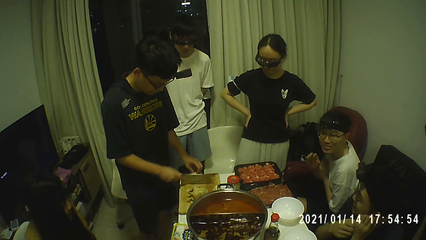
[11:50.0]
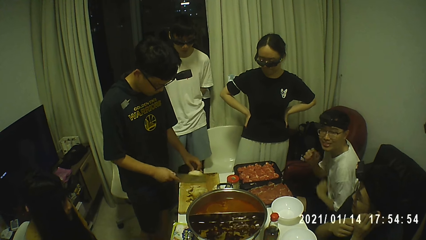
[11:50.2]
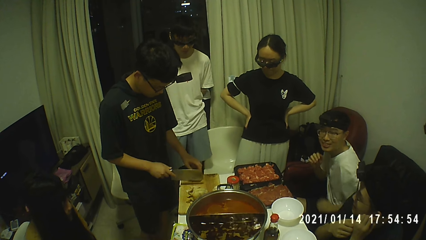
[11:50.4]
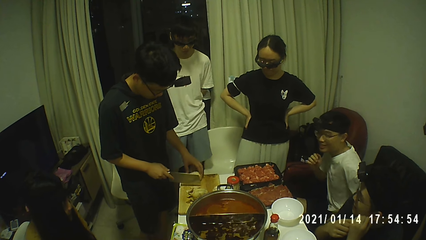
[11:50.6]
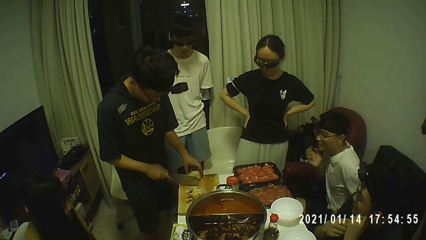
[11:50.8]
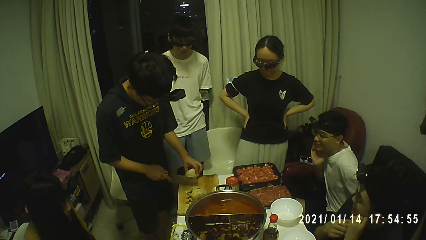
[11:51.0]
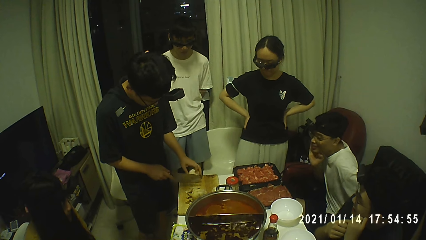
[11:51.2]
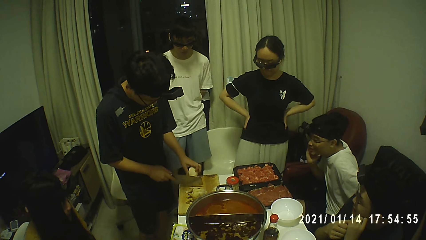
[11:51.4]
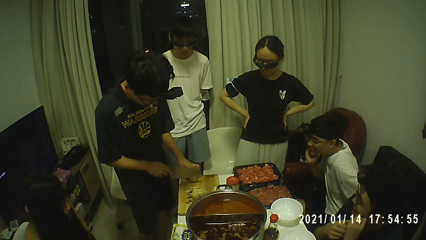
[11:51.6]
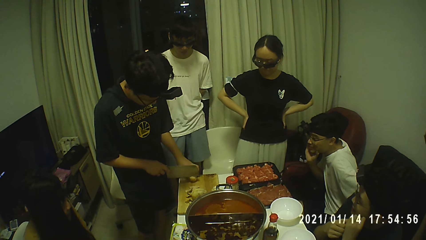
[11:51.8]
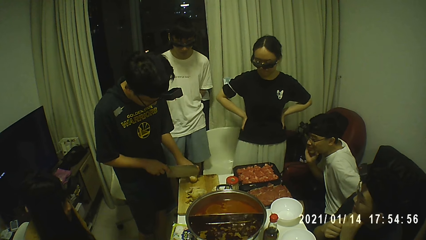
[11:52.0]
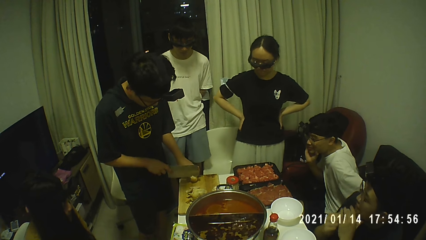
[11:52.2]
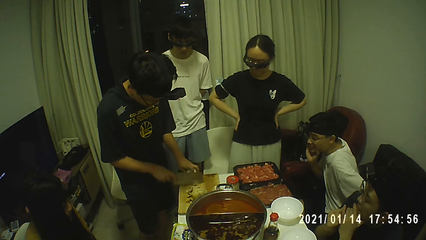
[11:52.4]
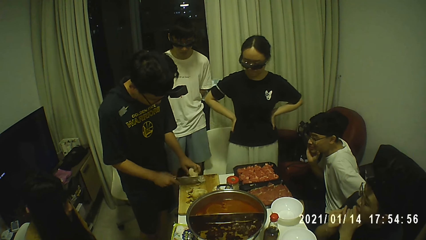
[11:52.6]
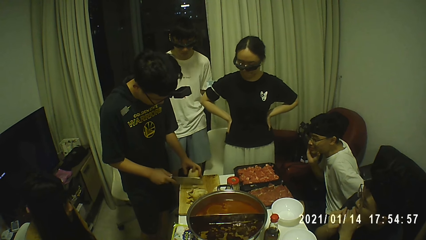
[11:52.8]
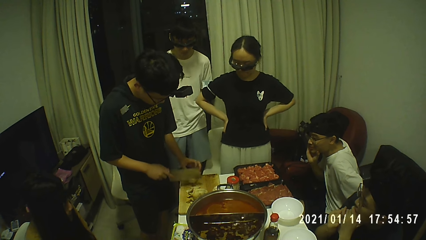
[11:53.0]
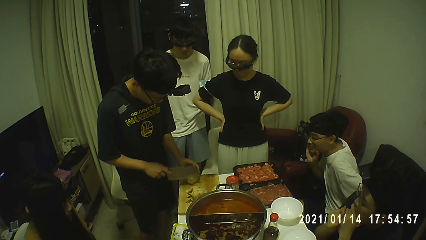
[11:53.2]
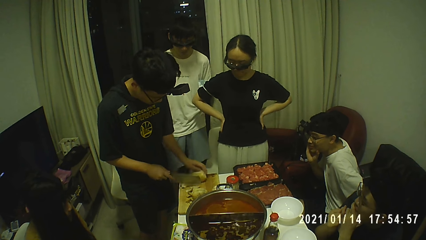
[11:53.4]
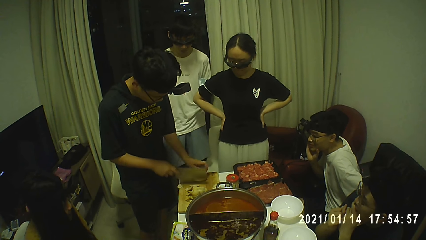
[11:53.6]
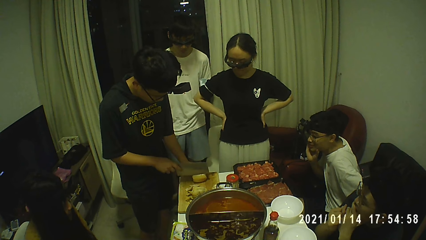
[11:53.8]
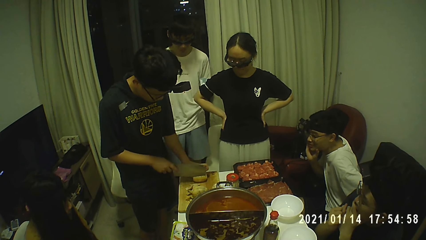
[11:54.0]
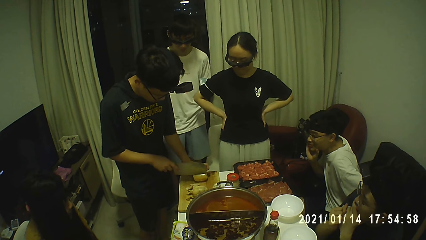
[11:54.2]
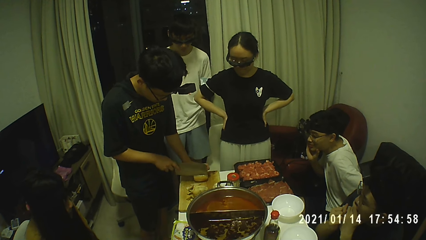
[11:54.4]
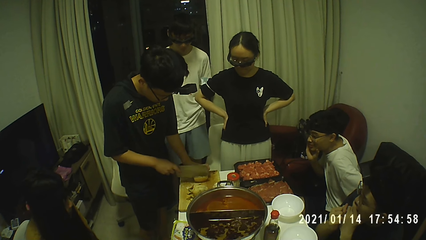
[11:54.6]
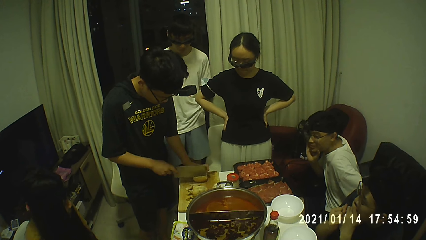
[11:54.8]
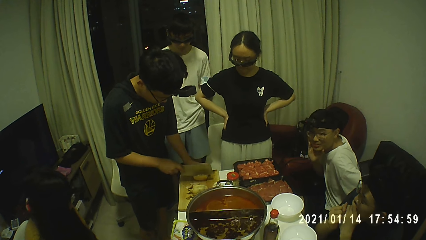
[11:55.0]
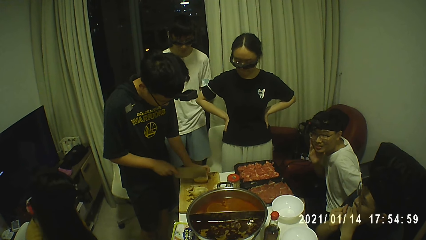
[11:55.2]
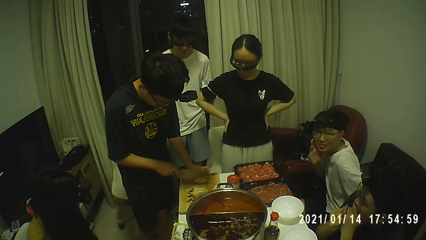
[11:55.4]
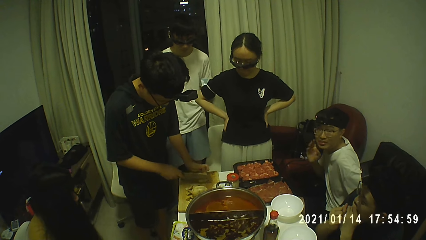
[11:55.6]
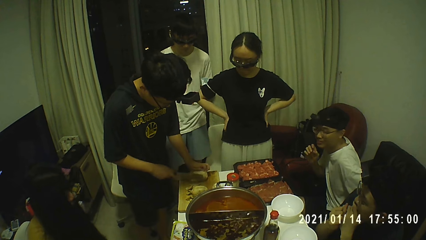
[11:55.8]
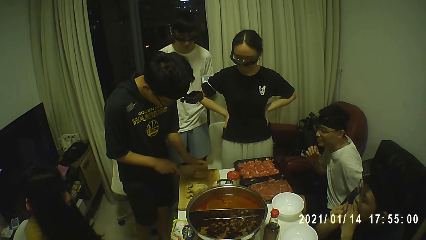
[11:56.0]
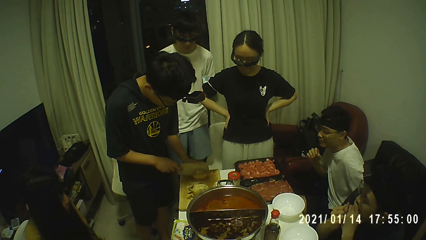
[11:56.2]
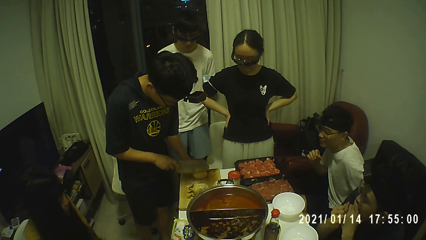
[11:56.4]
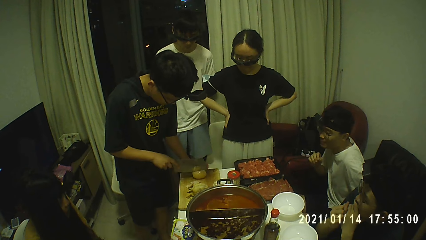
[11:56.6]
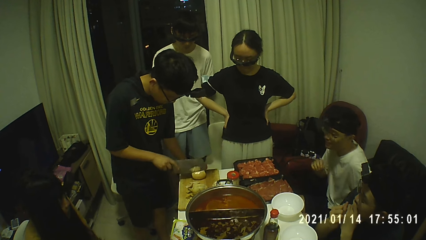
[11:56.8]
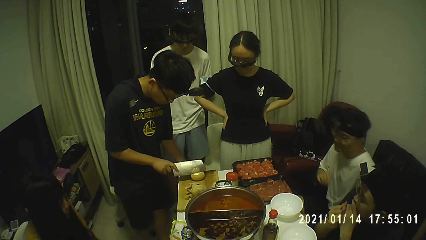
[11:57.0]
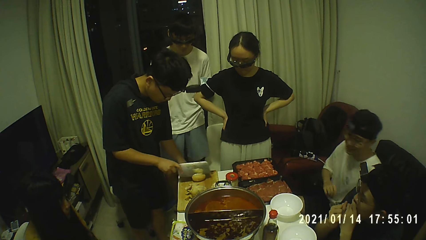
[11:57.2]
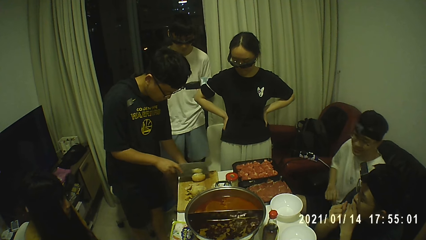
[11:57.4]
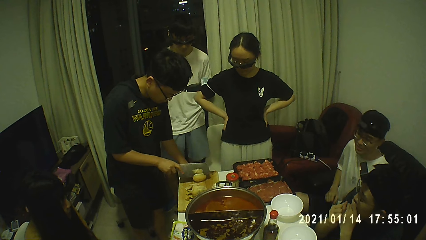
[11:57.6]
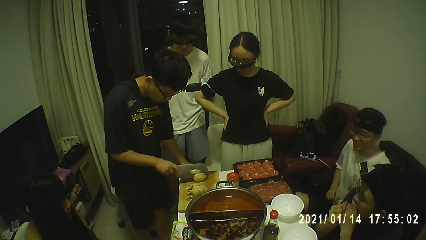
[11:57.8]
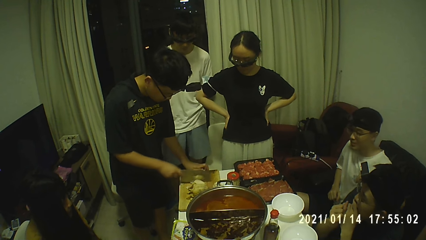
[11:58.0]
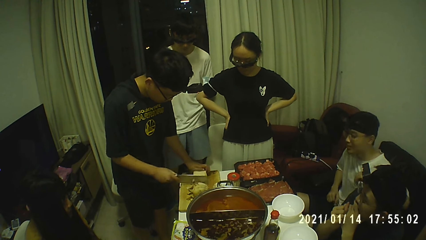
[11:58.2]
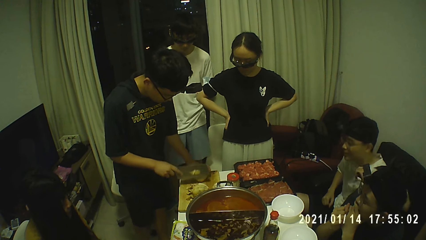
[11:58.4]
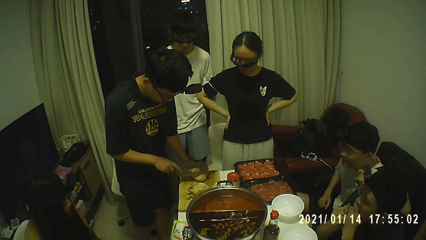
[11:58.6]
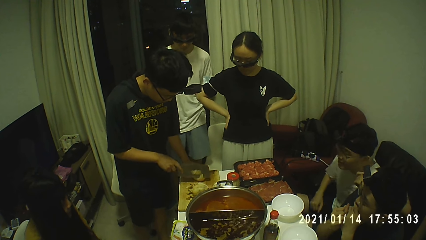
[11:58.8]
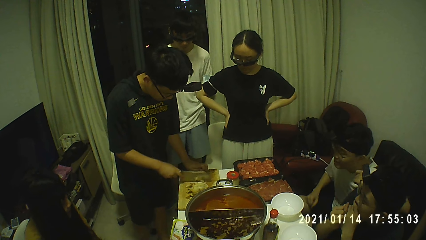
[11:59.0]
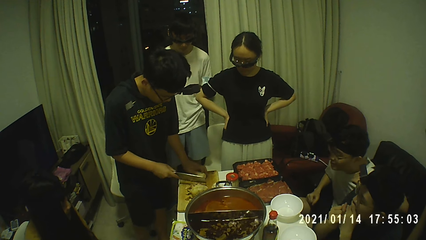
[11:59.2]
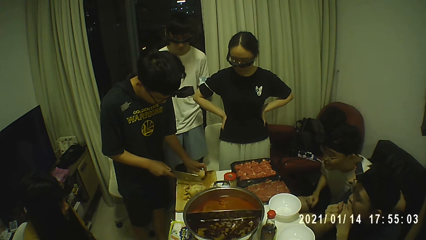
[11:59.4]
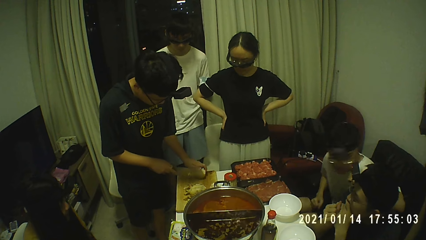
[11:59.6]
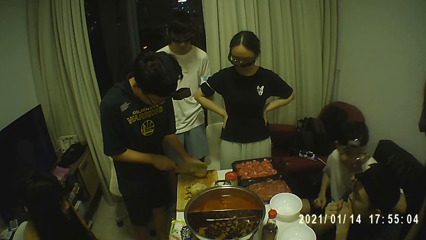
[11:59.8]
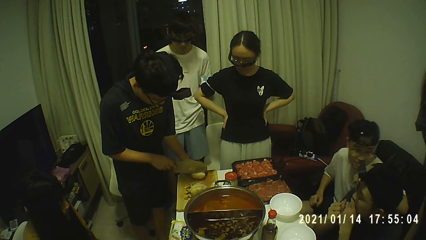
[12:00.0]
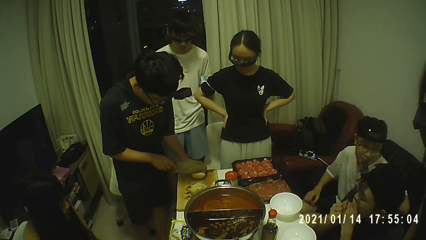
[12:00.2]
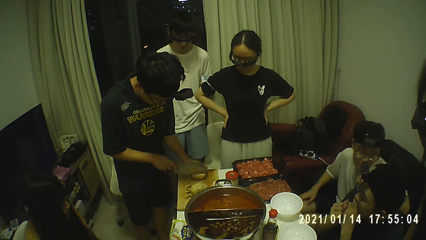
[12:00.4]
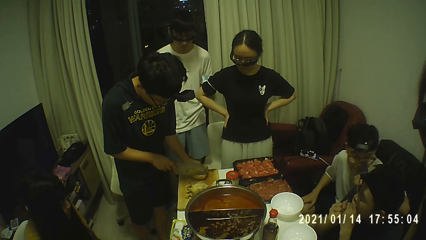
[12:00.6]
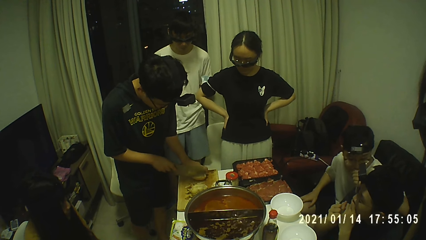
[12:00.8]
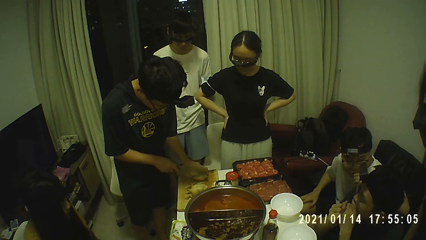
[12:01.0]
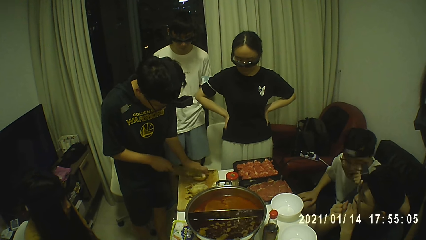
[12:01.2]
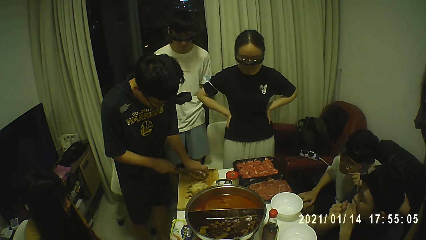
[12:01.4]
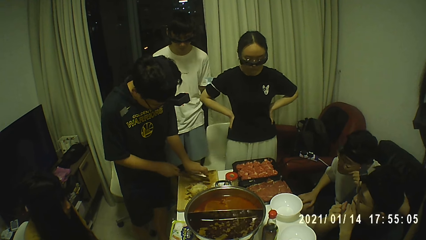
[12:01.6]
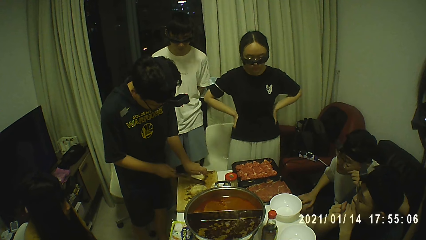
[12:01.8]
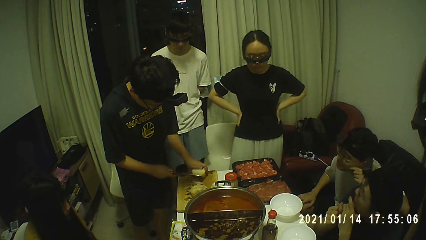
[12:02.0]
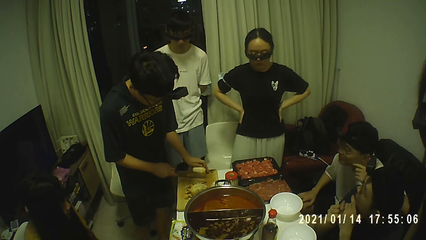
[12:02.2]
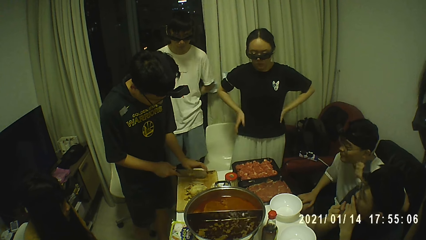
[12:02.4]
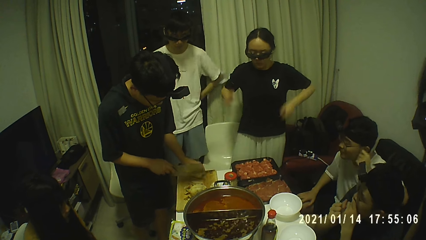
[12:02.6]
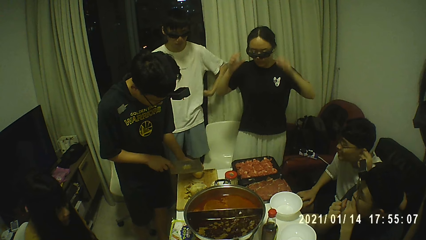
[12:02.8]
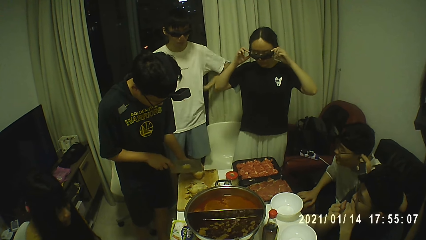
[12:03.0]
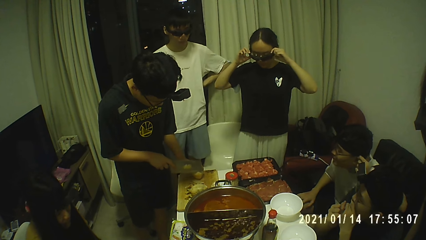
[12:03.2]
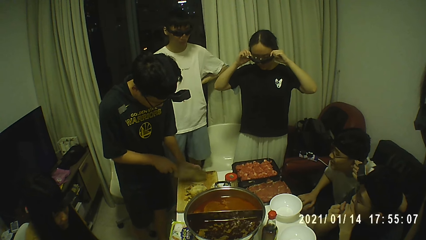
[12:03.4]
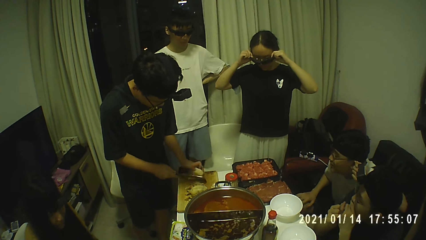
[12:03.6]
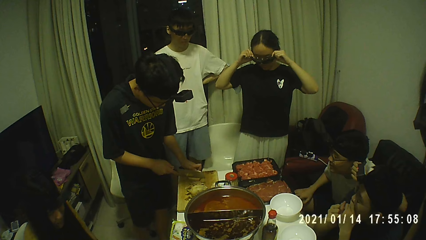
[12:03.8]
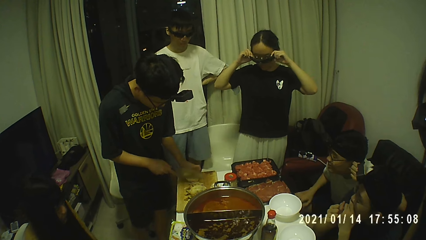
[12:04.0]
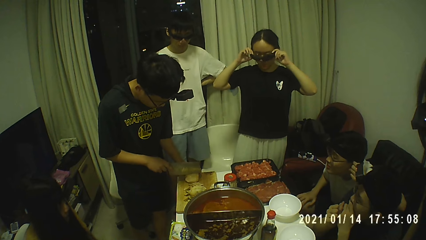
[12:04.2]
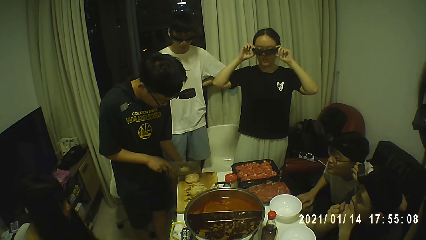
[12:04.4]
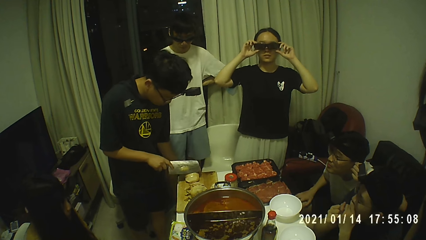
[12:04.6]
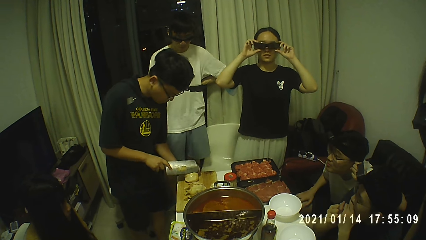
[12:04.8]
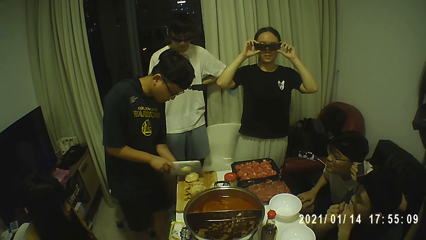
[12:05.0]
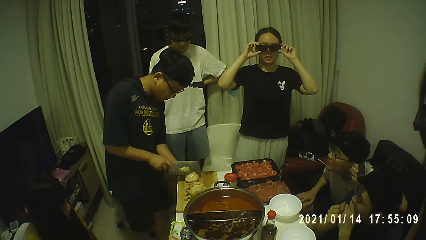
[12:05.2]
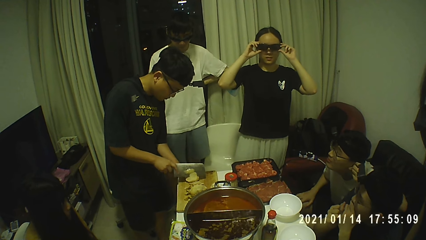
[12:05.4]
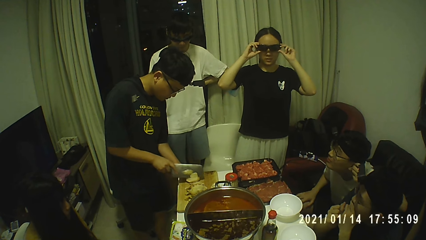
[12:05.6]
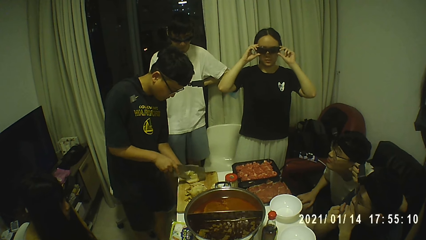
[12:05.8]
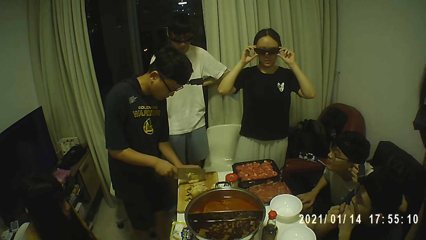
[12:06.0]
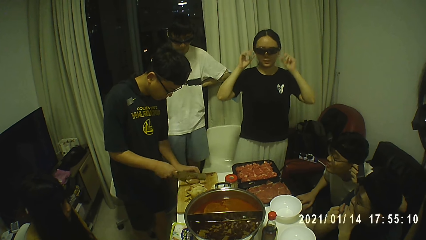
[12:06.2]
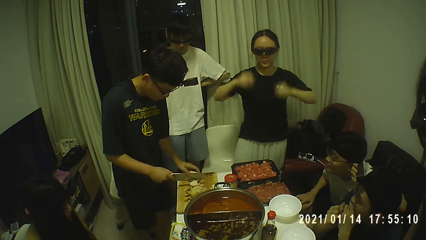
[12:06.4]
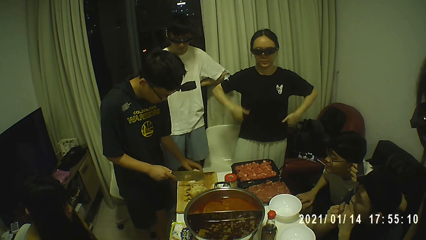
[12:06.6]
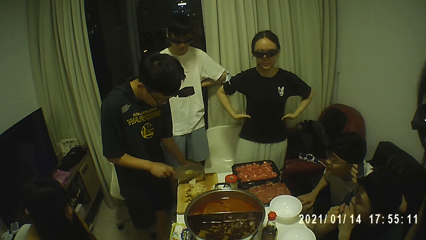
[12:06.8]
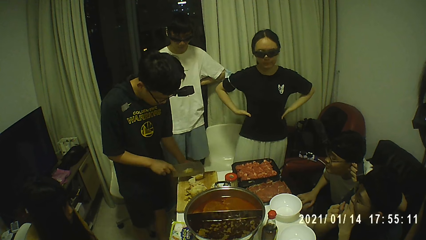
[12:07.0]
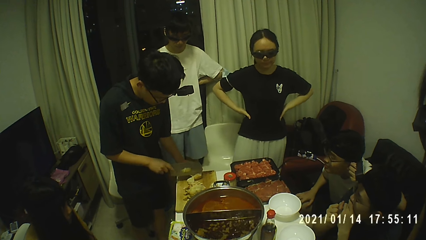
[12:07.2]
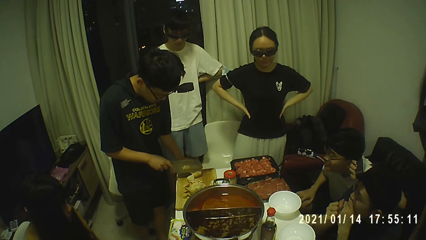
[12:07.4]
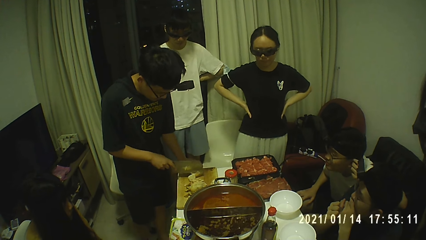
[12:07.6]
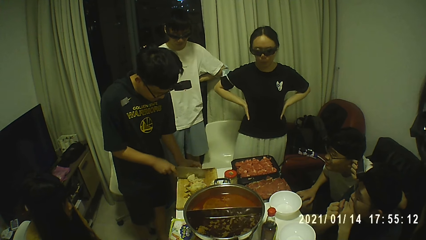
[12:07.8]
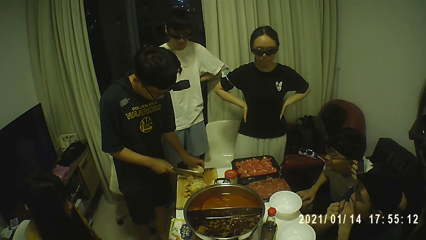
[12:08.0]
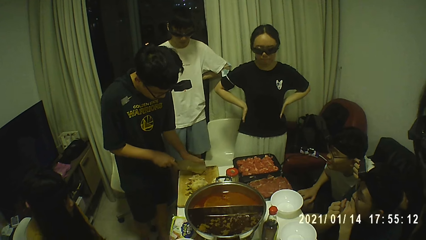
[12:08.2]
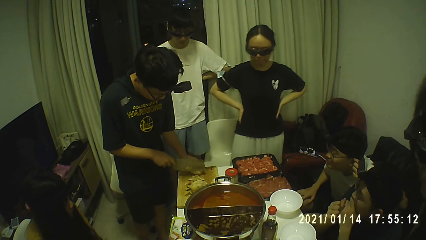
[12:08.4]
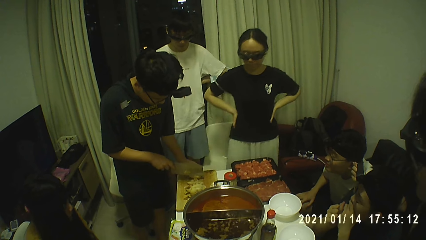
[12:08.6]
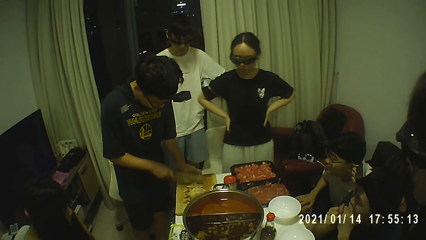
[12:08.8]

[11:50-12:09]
The man places his right hand under his jaw. The man leans his left hand on another man. The first man touches his face with his left hand. The first man touches his left ear with his left hand. The woman adjusts her glasses with her hands. The woman holds her waist with her hands.
